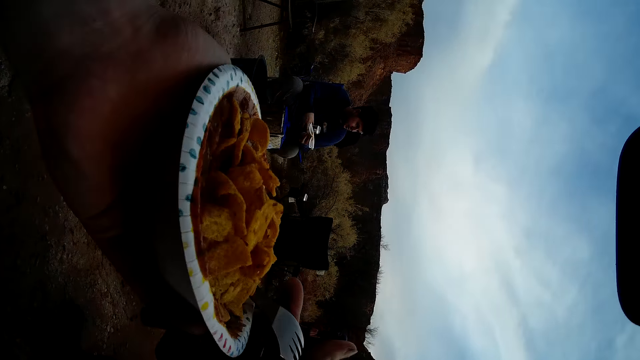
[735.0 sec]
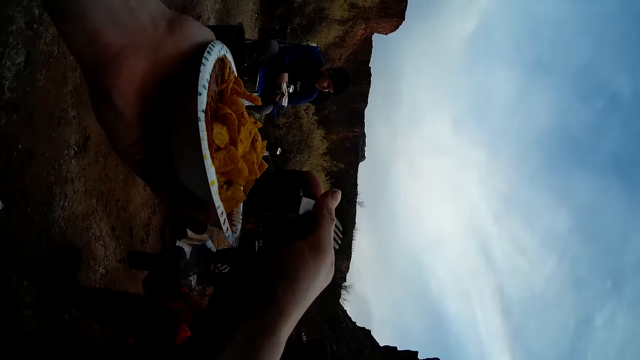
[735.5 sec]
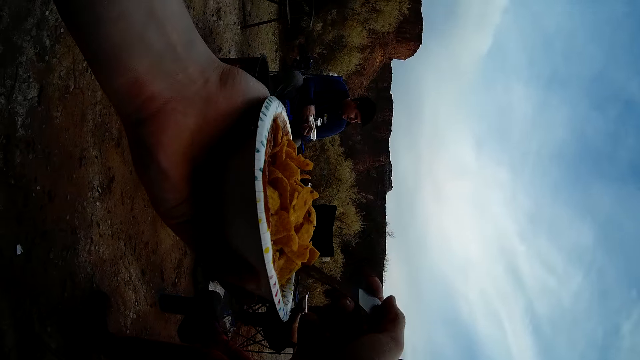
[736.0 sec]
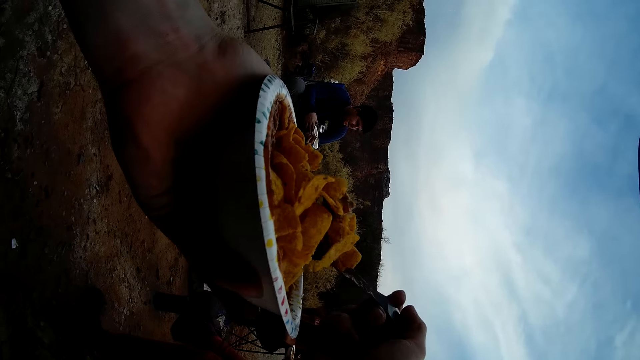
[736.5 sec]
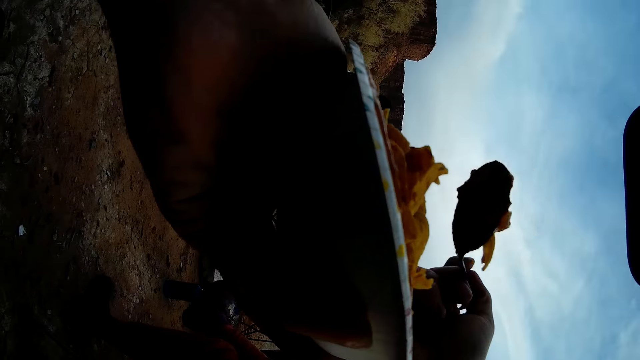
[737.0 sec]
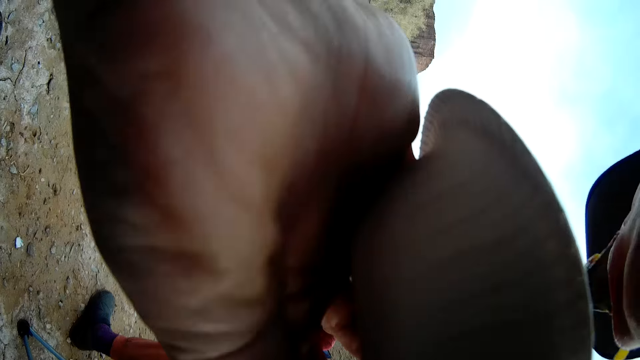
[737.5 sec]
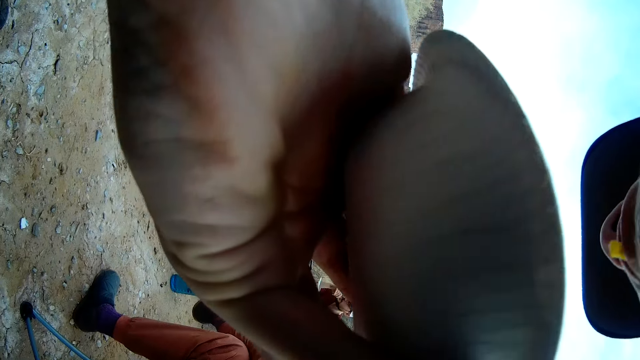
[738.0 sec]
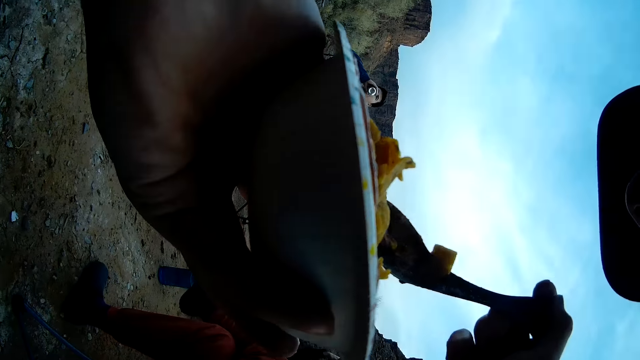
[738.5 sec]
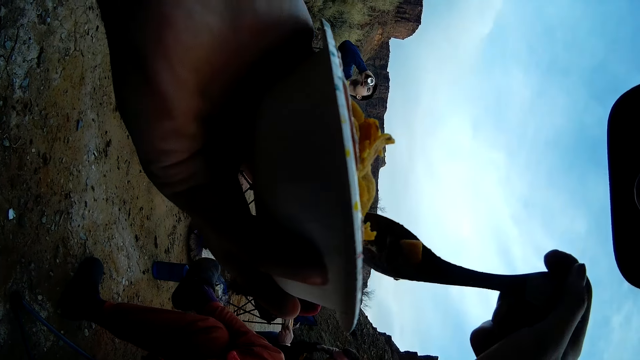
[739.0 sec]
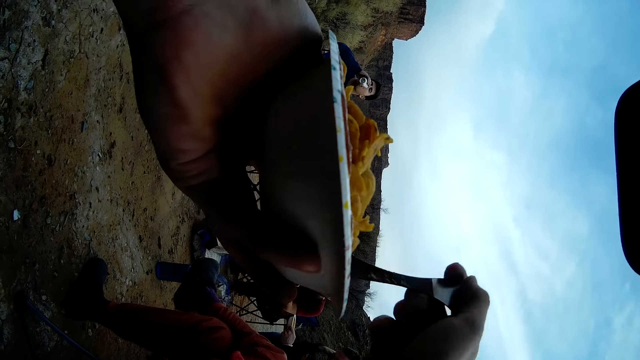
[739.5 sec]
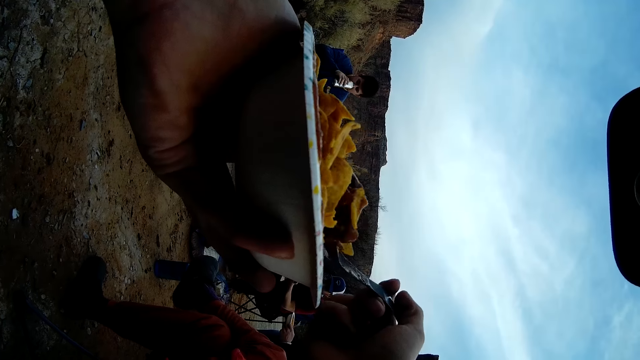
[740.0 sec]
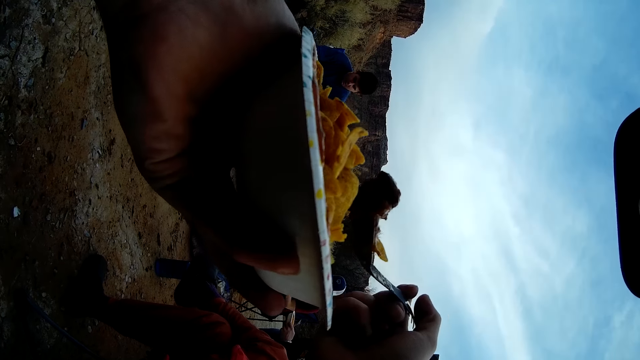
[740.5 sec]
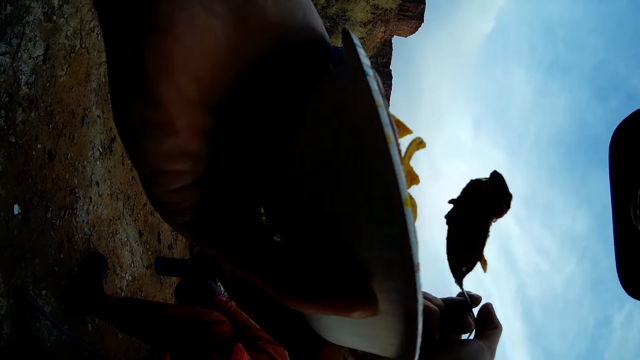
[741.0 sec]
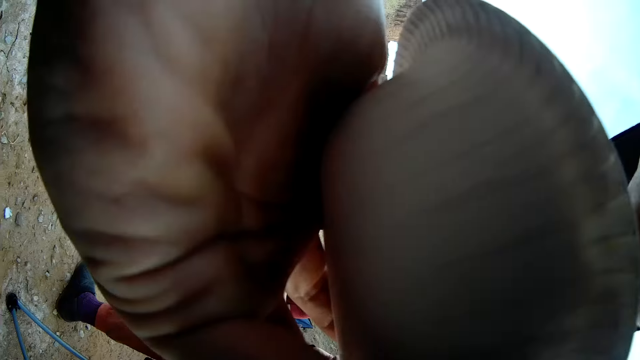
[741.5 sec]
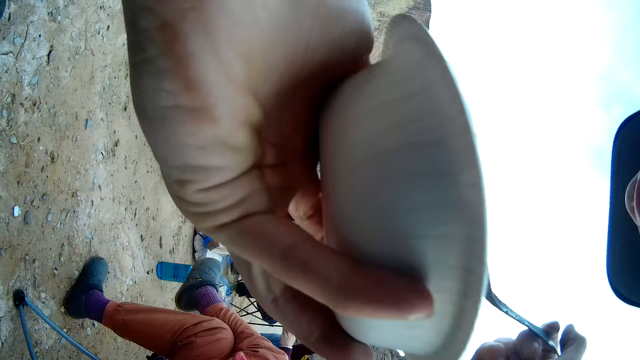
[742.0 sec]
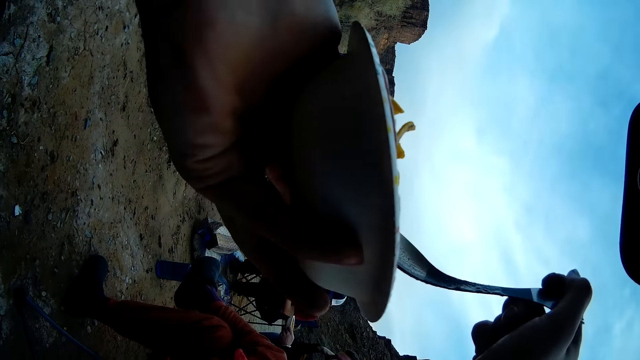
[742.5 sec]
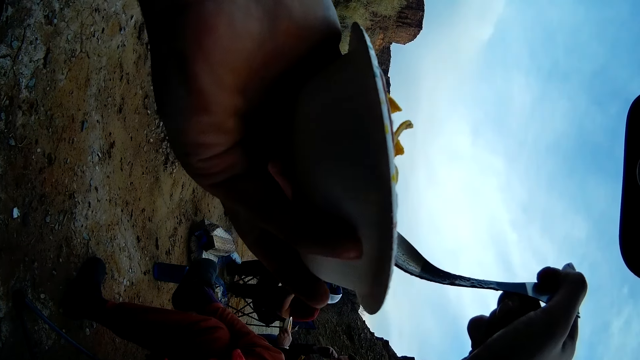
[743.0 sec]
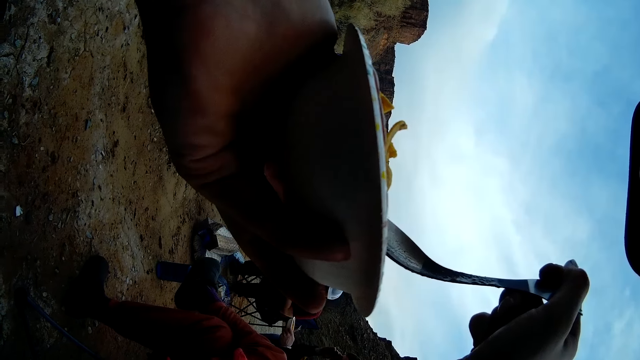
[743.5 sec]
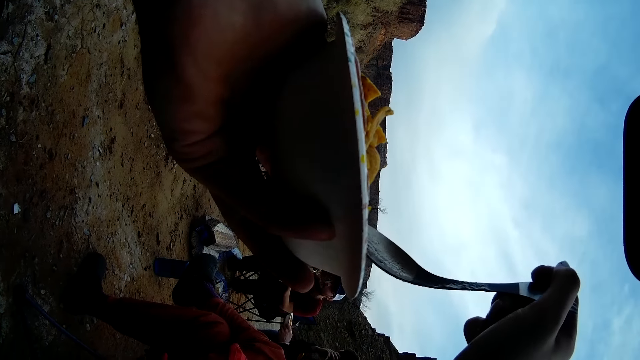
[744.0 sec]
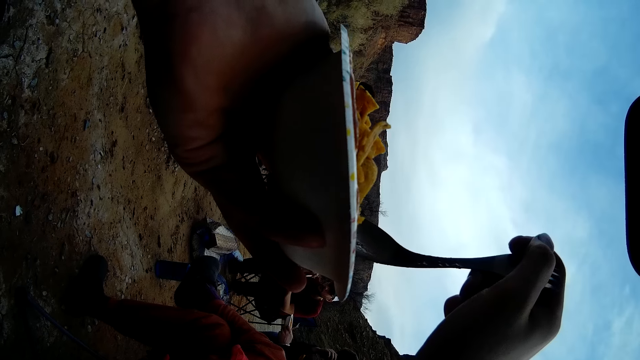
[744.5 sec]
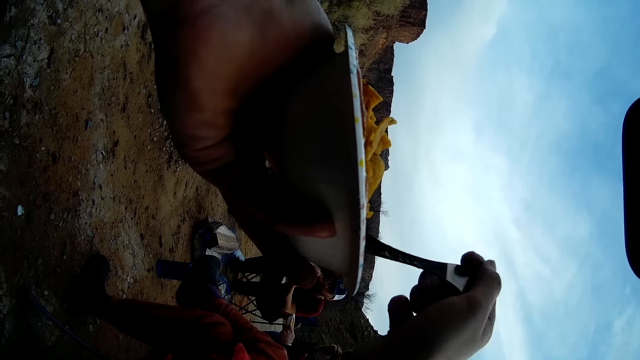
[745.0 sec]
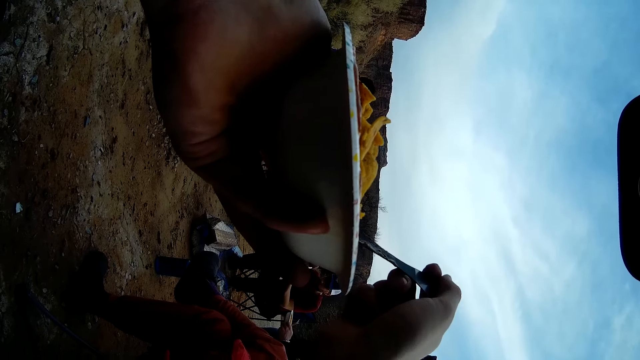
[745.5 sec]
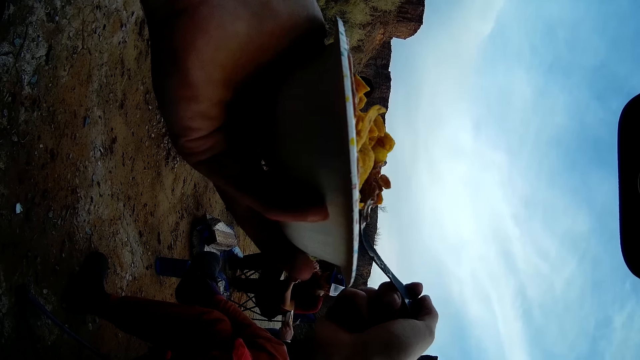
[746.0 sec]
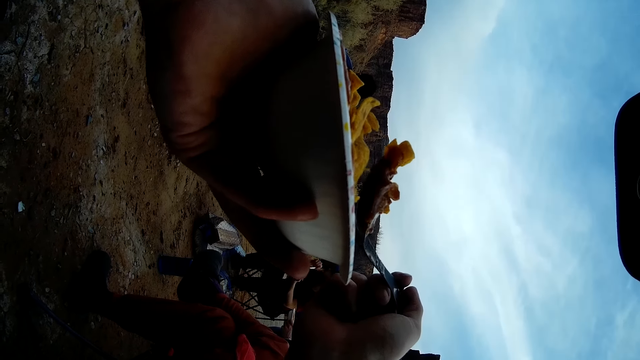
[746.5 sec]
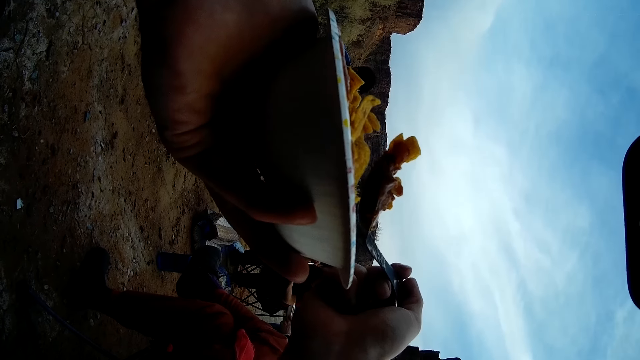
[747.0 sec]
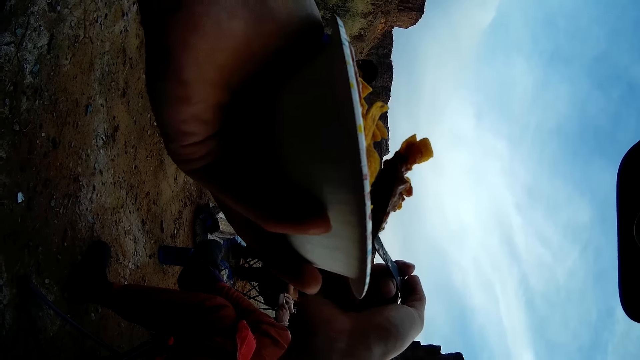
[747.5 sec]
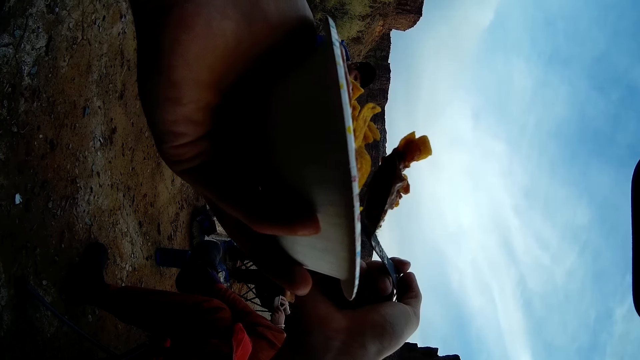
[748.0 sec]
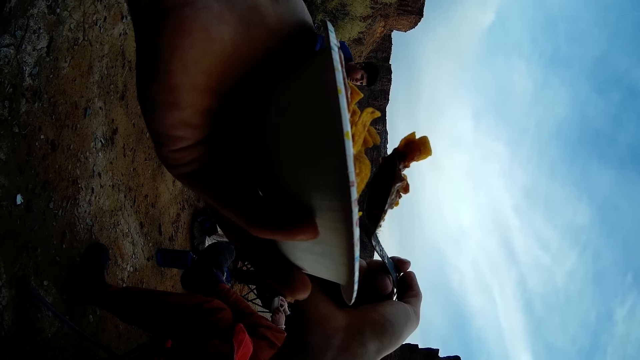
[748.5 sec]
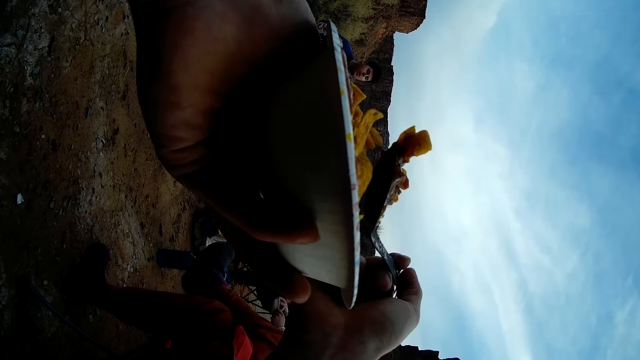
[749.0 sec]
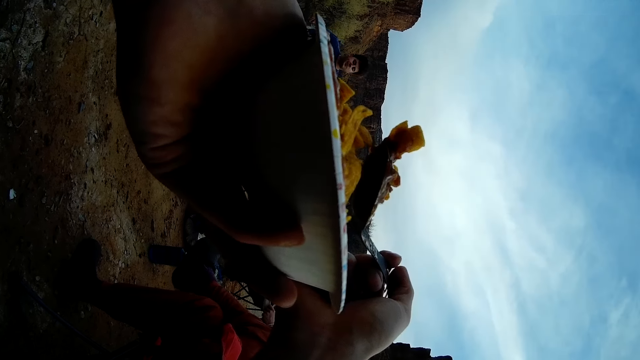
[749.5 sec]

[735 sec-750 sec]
The camera wearer holds the spoon with his right hand. He scoops the food with the spoon. He eats his food. He scoops the food with the spoon. He eats his food. He scoops the food with the spoon.

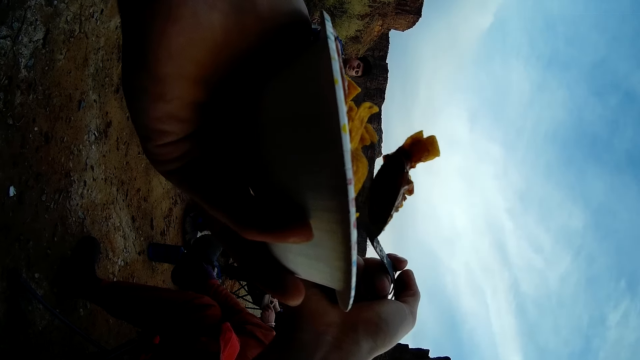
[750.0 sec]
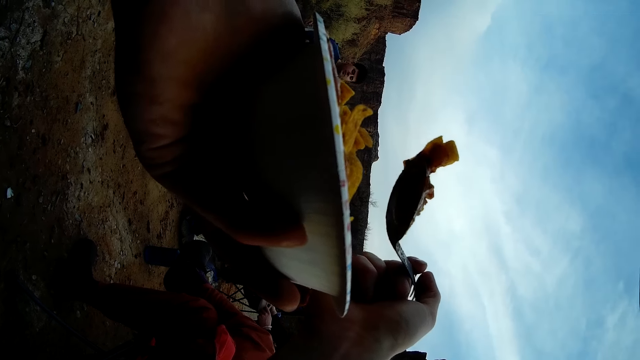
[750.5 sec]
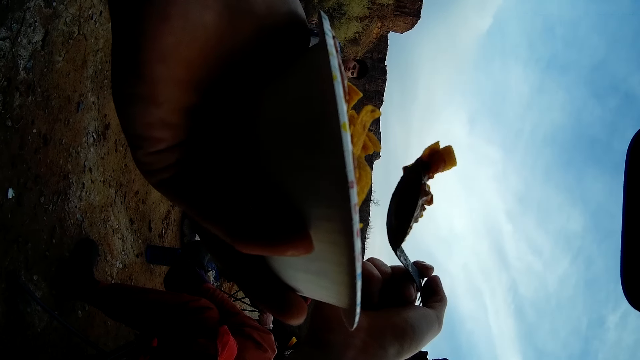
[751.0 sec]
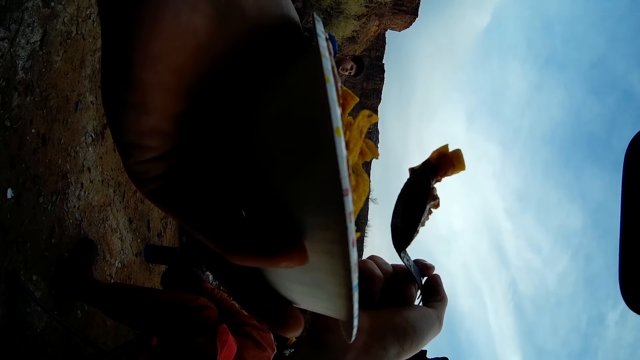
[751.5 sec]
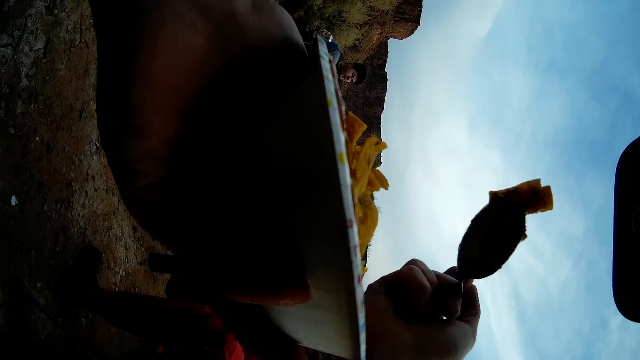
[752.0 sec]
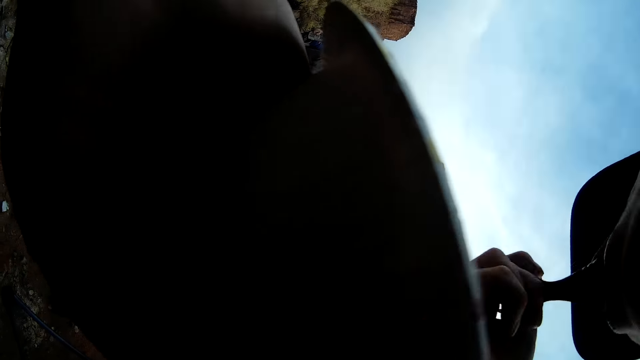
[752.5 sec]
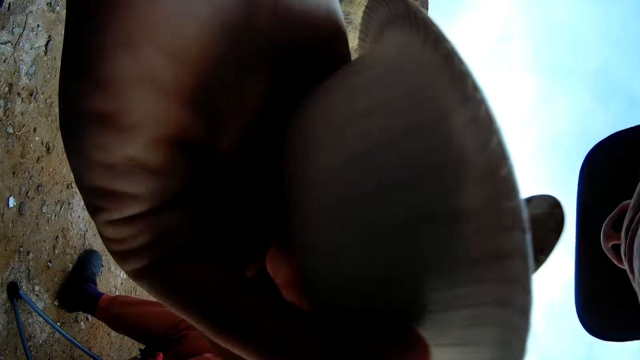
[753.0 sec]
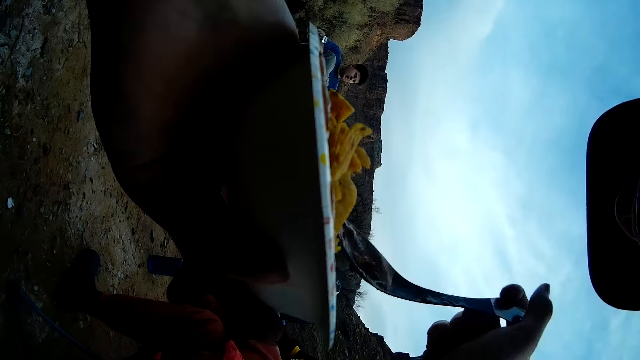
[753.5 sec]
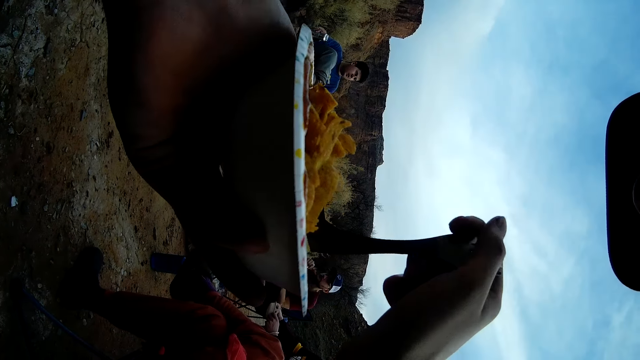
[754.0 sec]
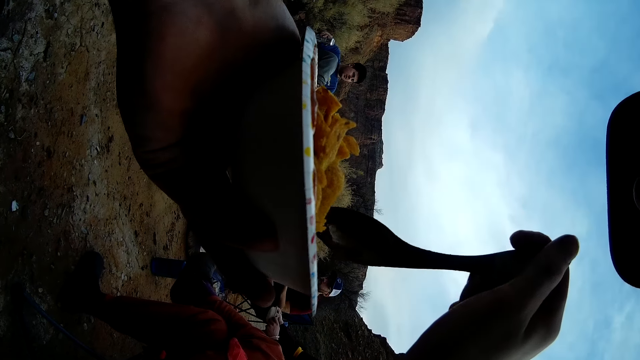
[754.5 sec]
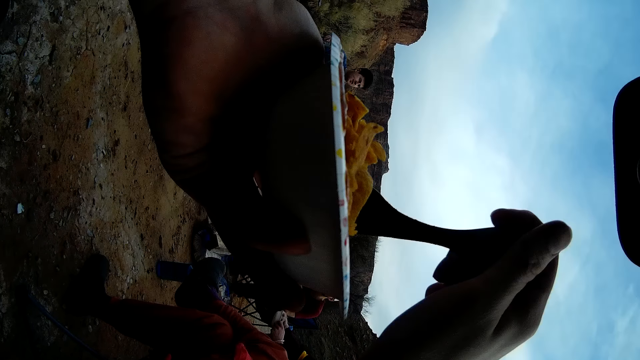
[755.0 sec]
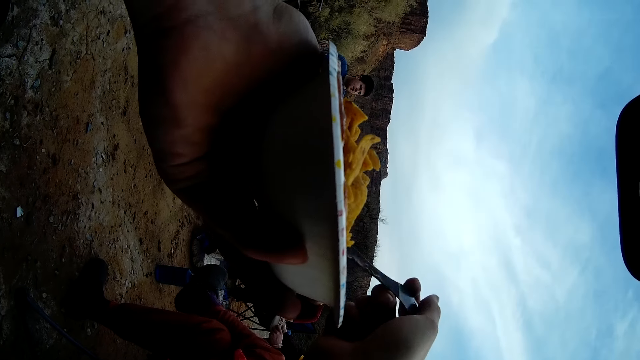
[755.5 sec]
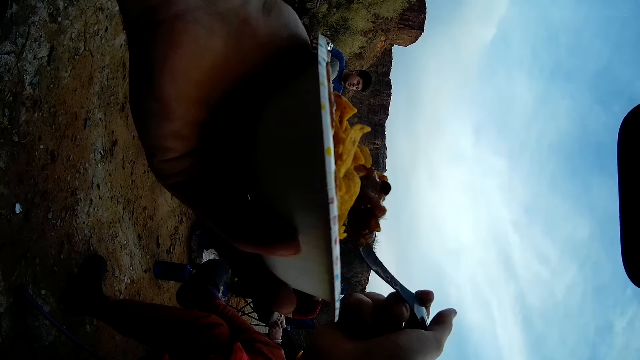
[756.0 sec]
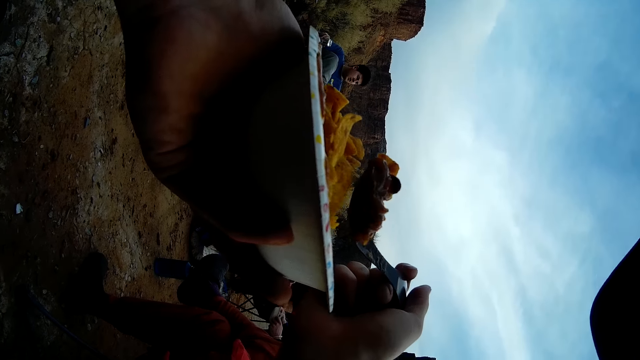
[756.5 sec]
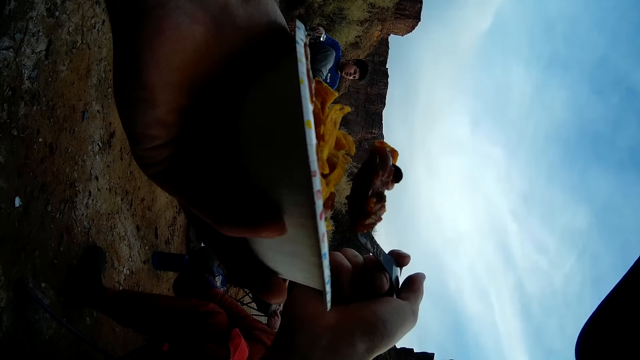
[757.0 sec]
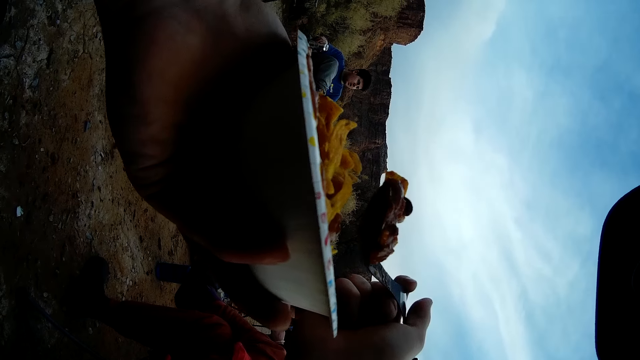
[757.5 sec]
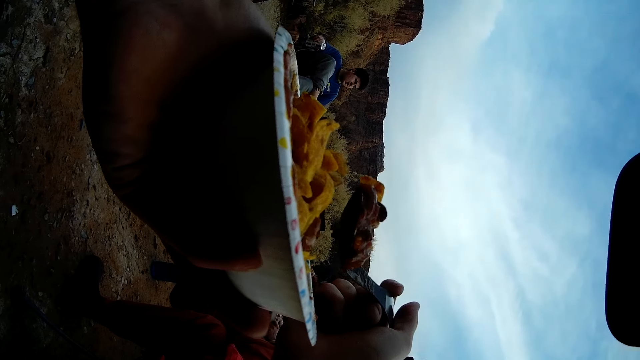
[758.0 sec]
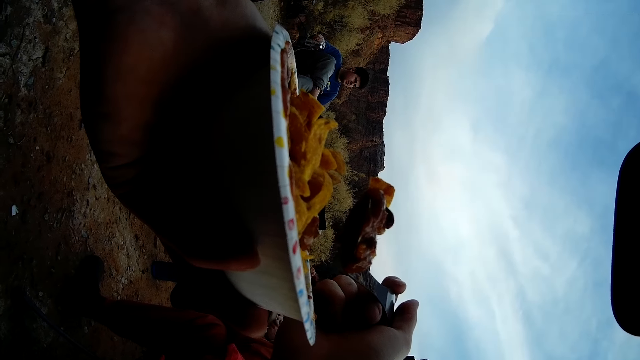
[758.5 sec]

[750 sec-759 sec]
The camera wearer eats his food. He scoops the food with the spoon.
